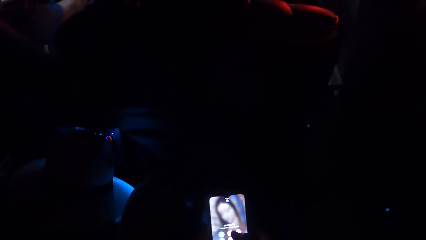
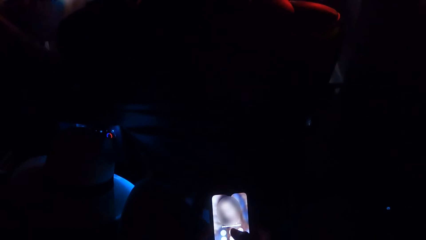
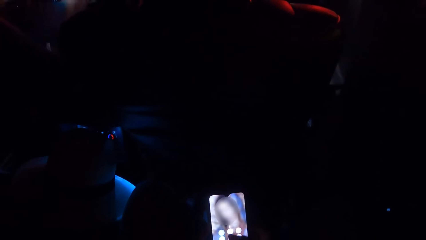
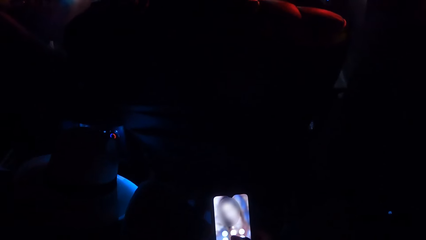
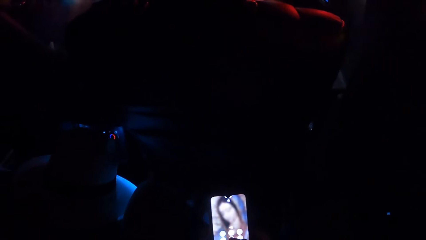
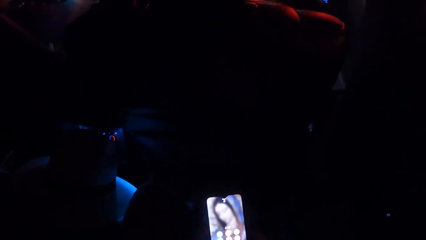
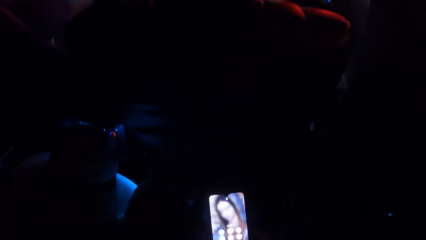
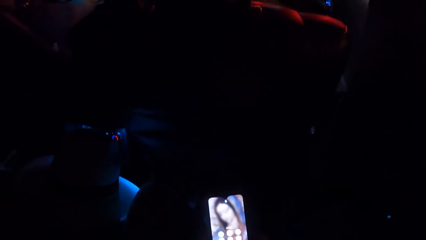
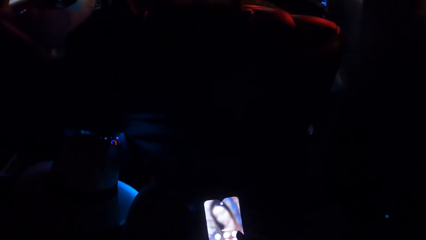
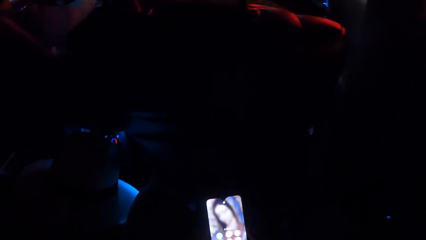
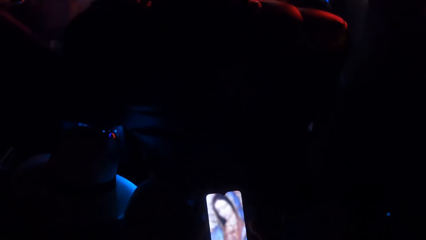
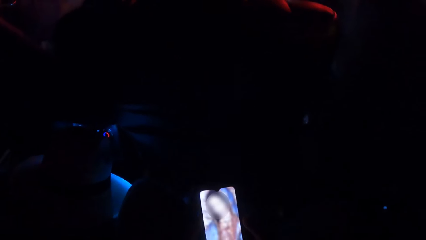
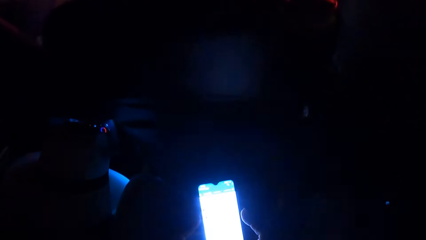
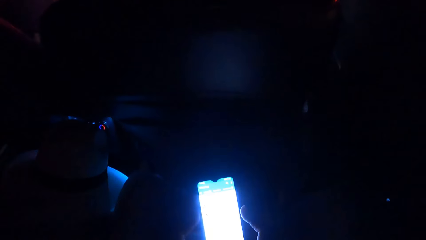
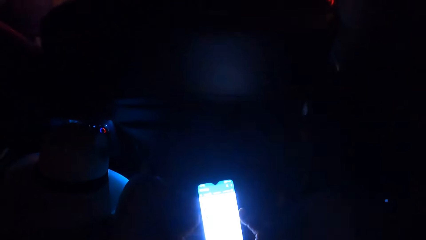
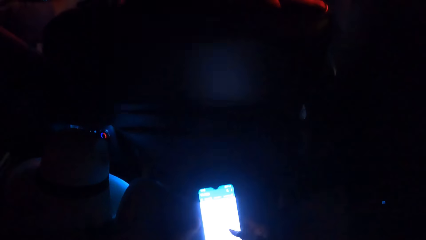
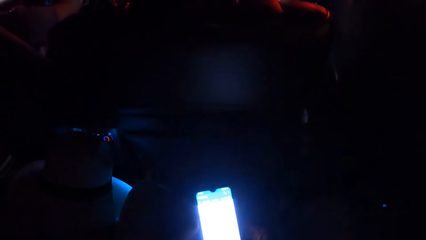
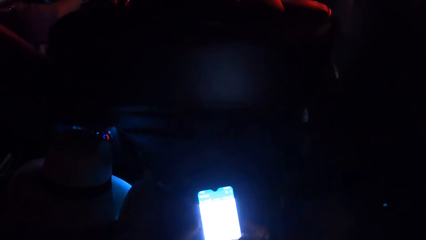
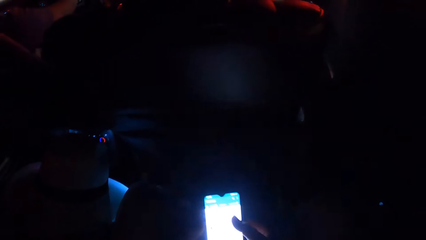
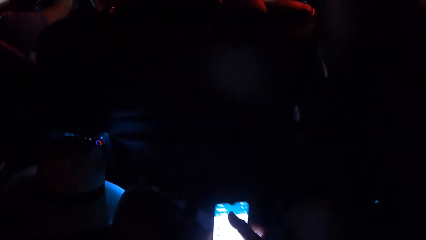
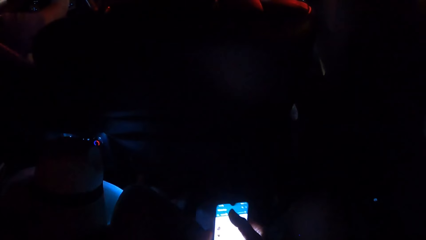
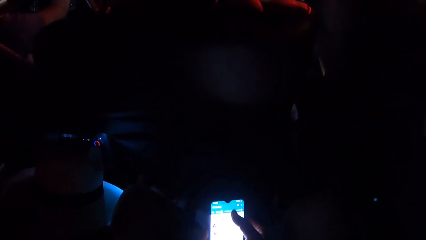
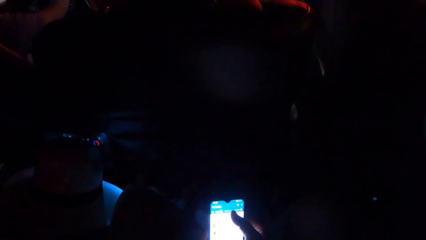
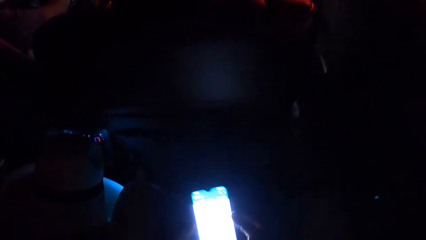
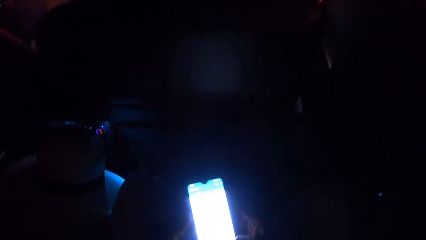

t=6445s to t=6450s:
The camera wearer uses the phone.

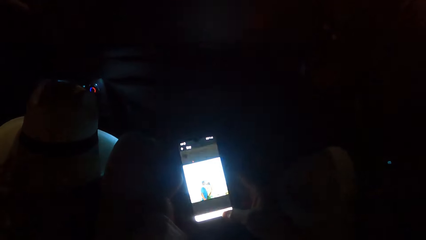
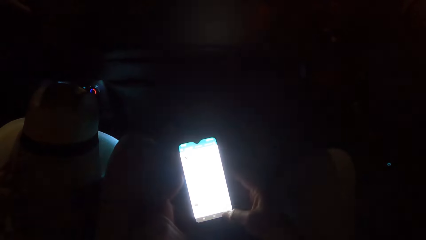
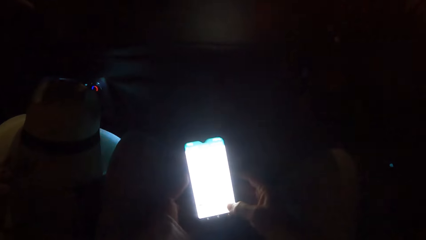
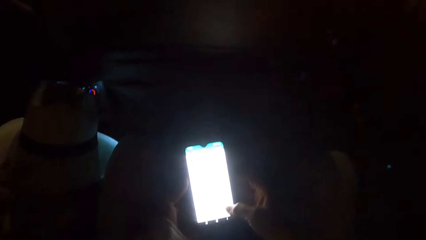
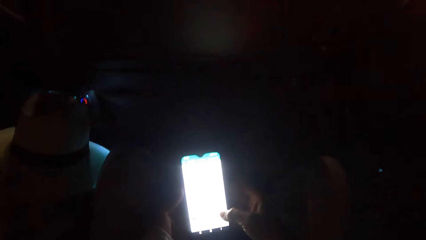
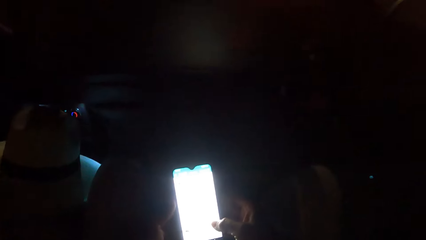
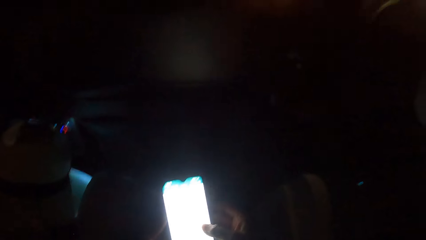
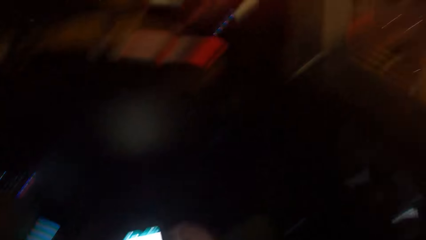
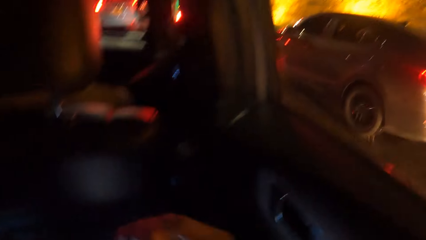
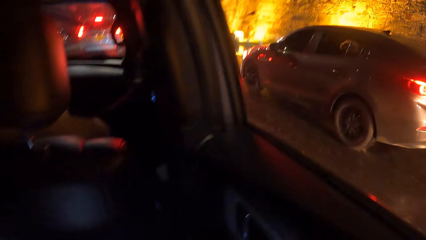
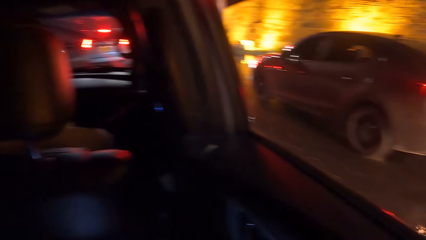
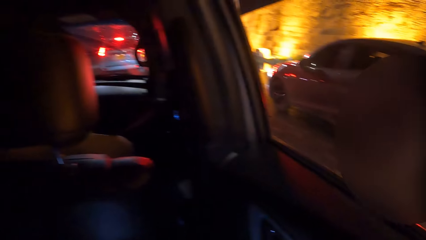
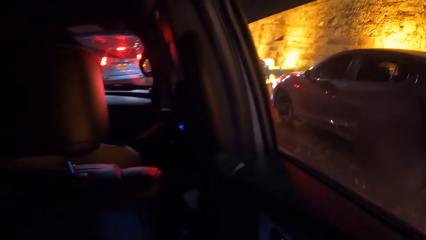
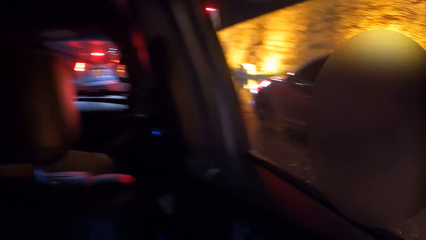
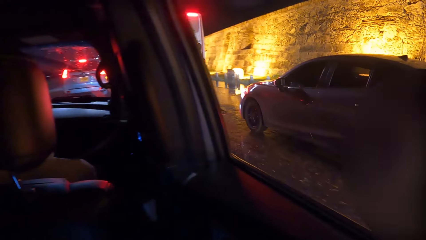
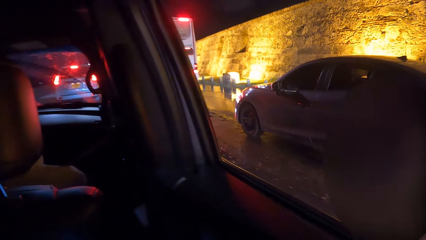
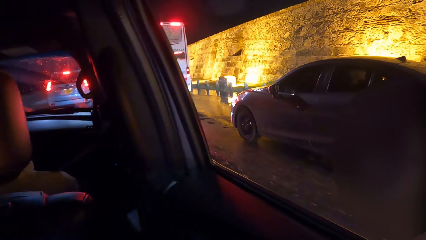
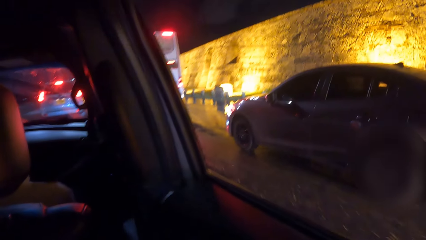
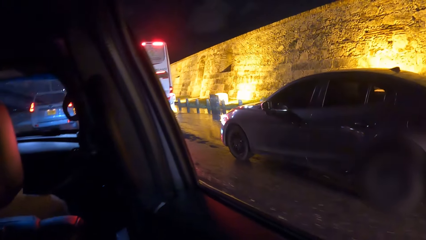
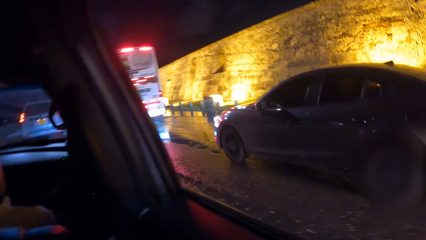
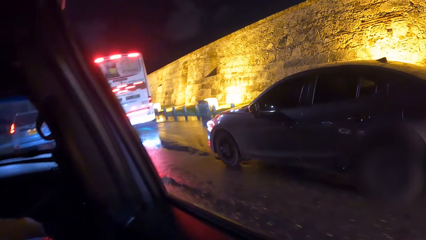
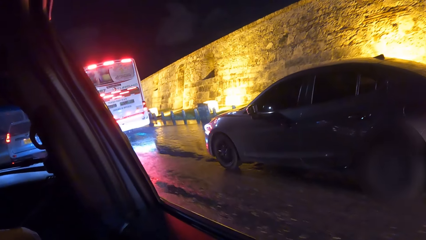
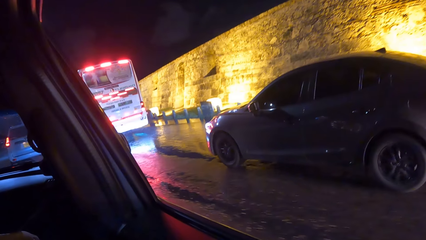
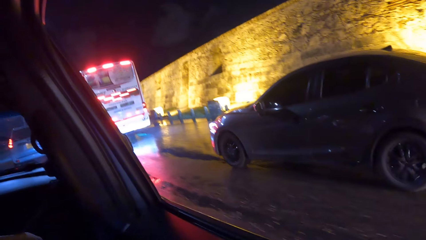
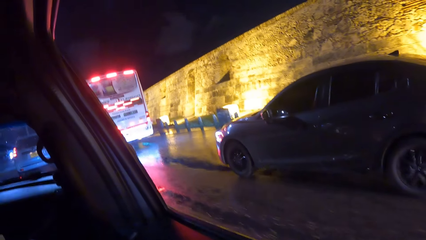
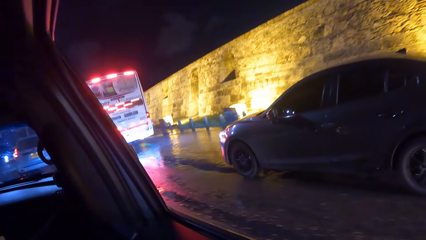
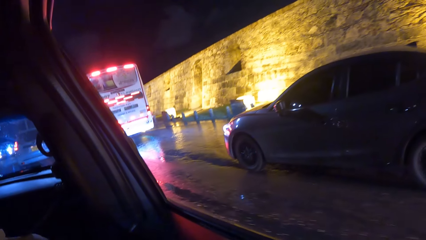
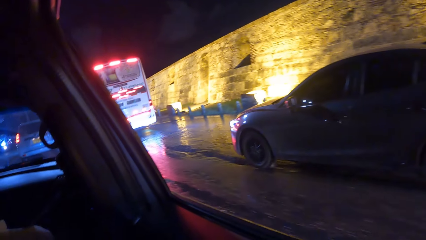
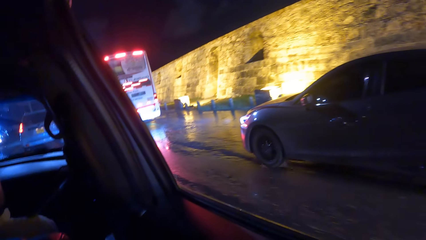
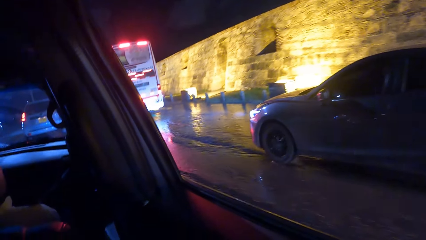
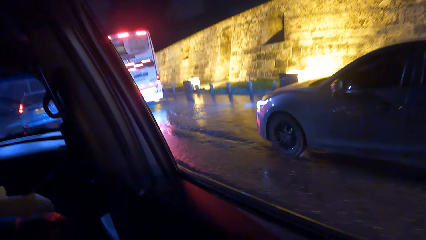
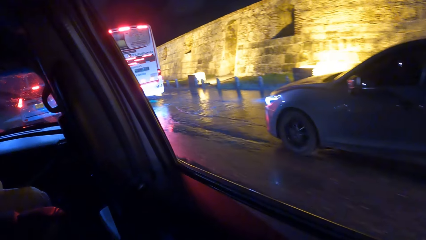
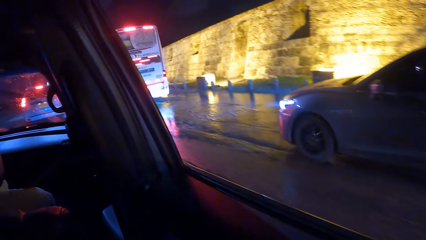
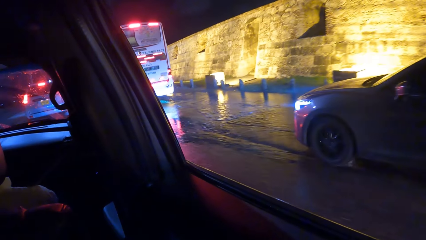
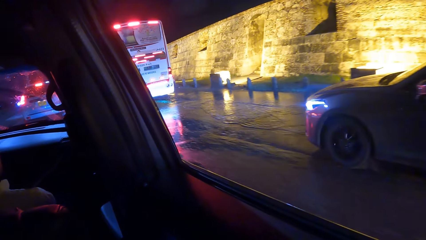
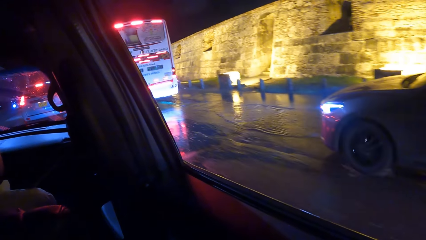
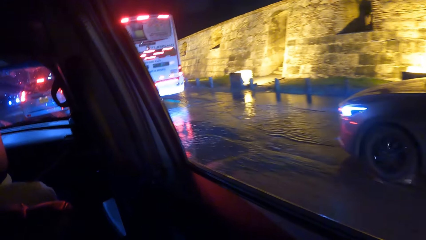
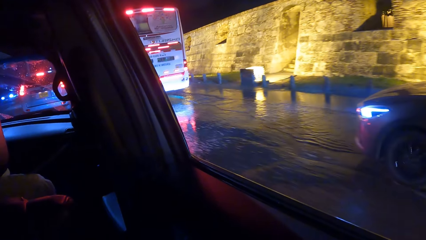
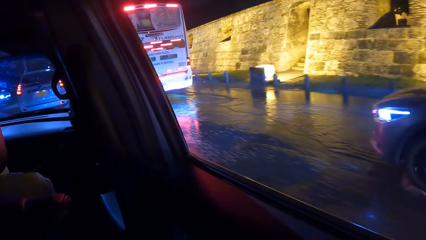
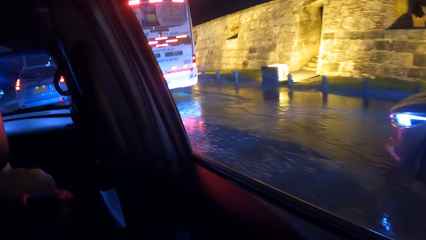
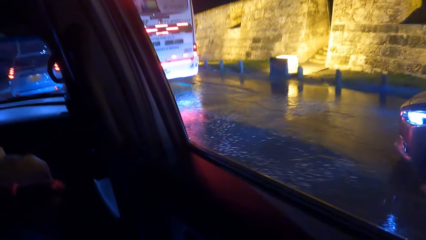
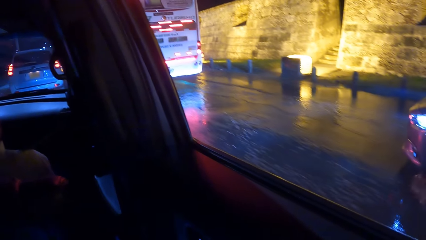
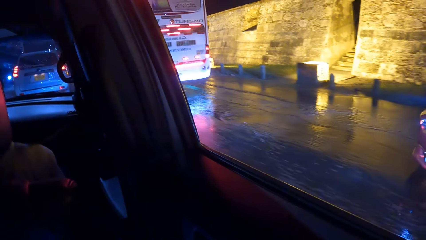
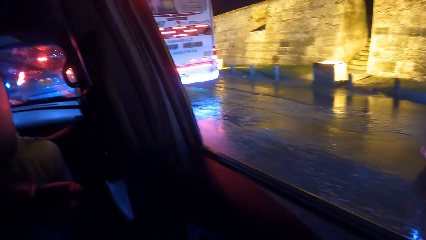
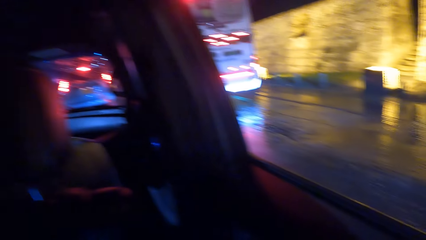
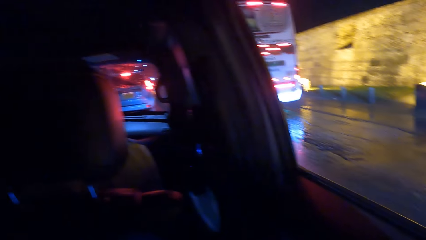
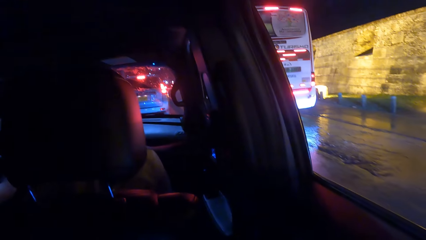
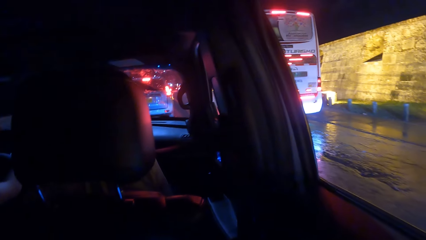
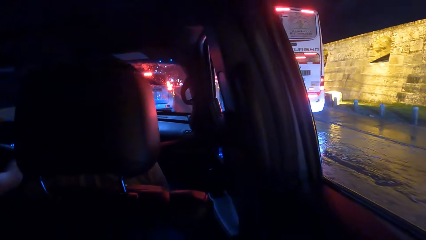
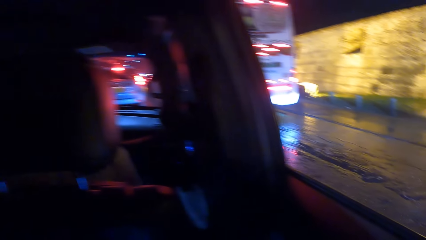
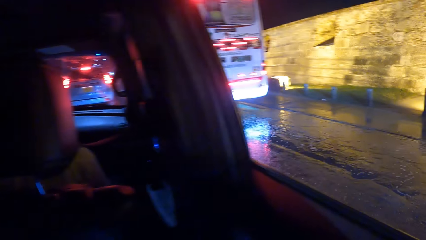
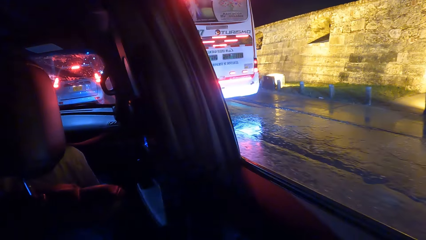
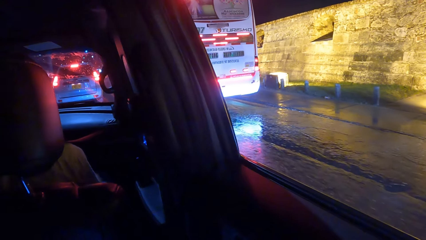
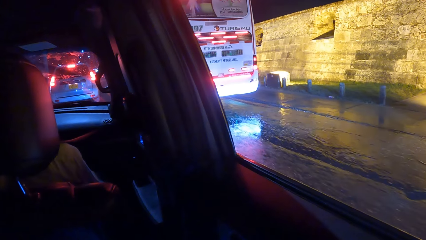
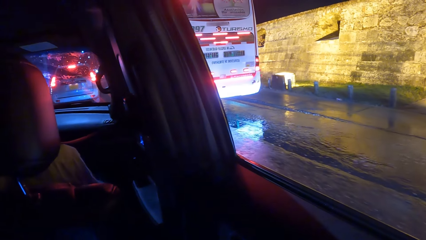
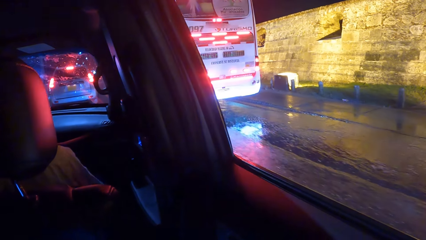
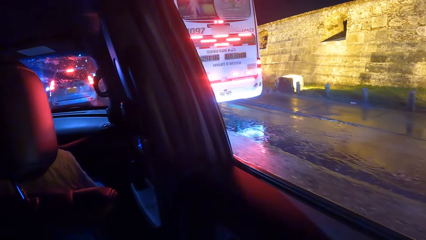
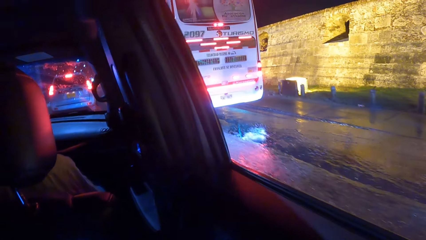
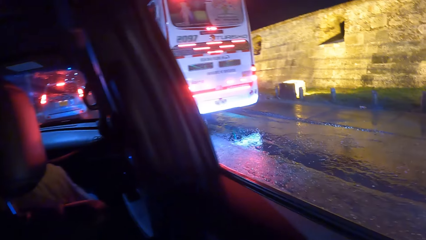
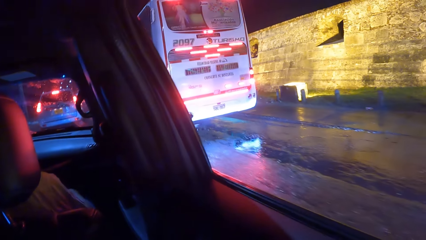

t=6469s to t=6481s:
The camera wearer looks through the car window.
